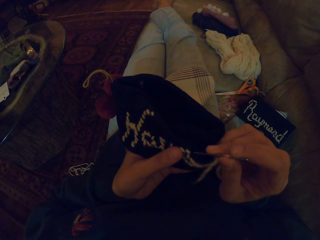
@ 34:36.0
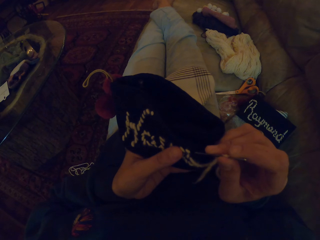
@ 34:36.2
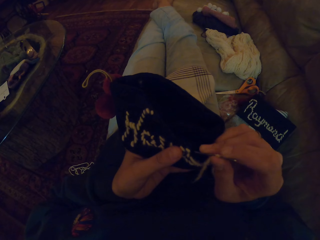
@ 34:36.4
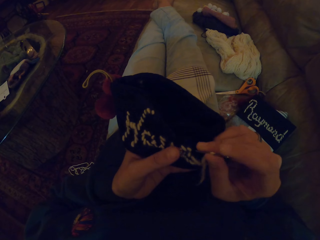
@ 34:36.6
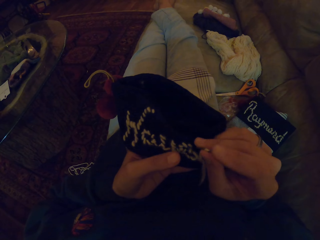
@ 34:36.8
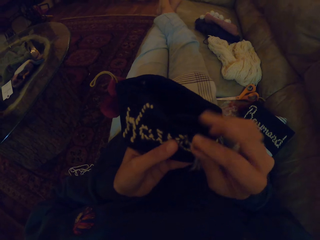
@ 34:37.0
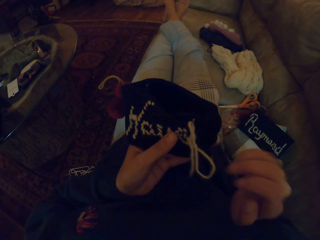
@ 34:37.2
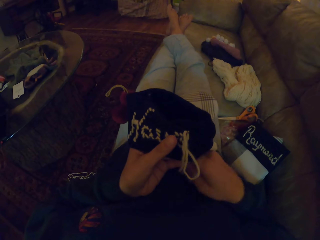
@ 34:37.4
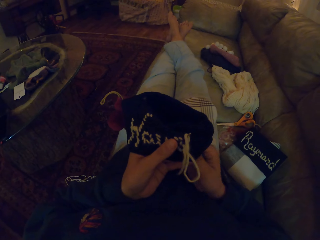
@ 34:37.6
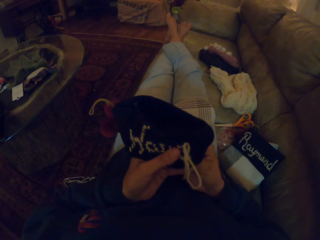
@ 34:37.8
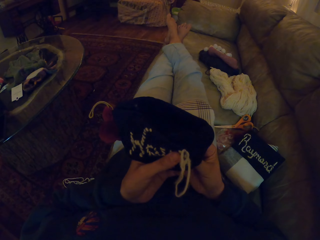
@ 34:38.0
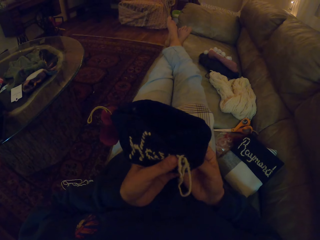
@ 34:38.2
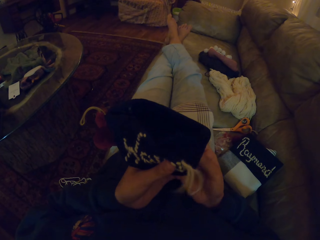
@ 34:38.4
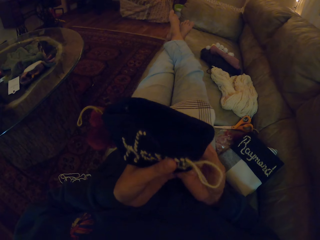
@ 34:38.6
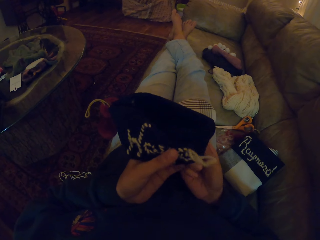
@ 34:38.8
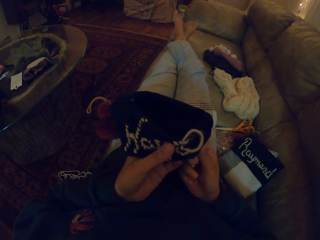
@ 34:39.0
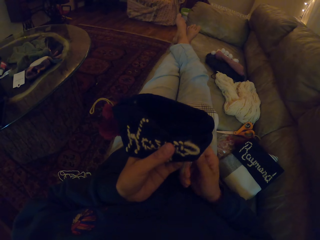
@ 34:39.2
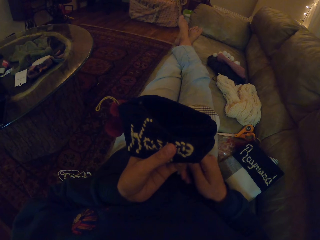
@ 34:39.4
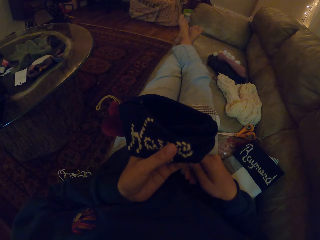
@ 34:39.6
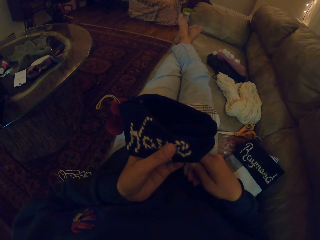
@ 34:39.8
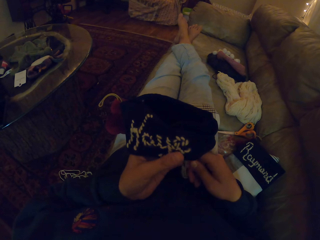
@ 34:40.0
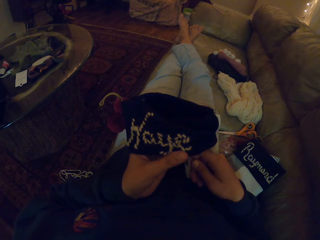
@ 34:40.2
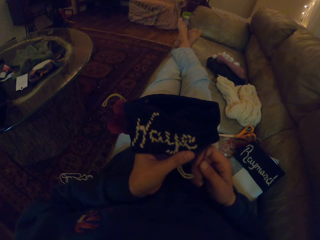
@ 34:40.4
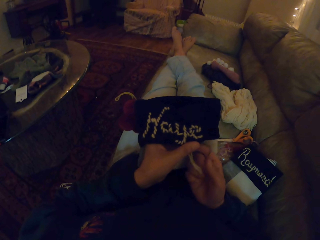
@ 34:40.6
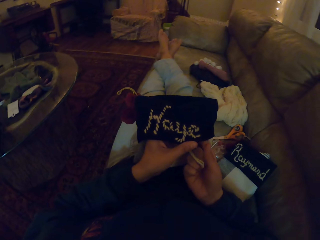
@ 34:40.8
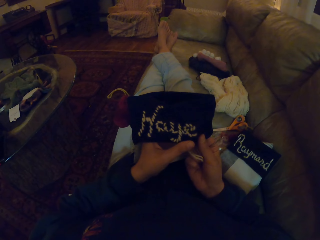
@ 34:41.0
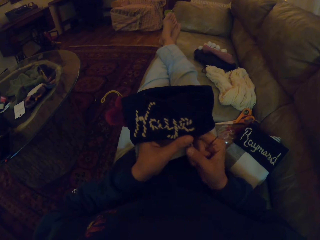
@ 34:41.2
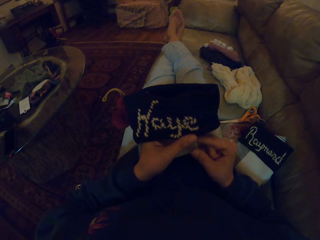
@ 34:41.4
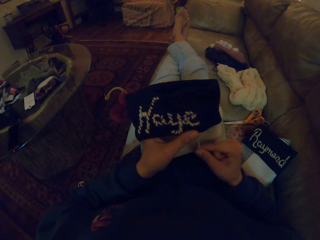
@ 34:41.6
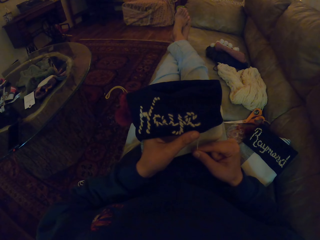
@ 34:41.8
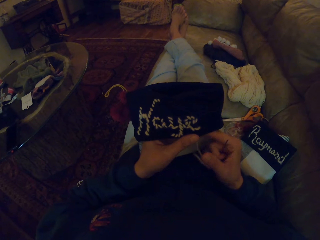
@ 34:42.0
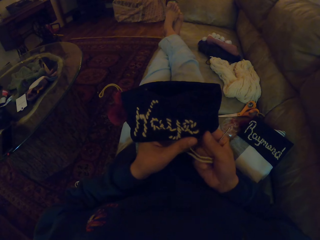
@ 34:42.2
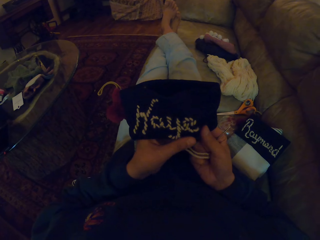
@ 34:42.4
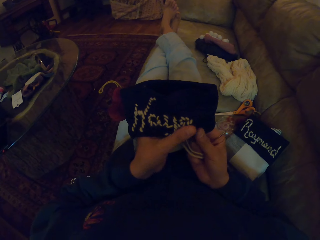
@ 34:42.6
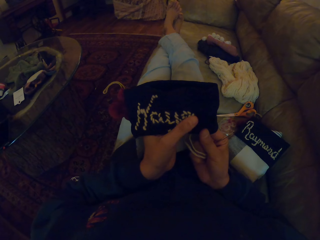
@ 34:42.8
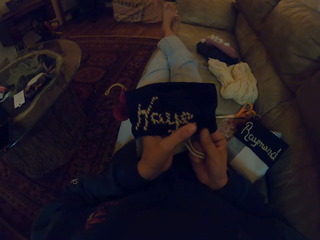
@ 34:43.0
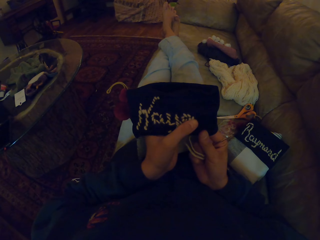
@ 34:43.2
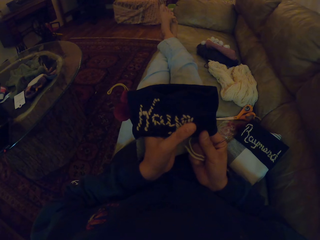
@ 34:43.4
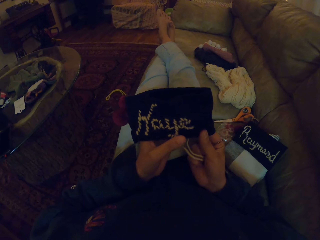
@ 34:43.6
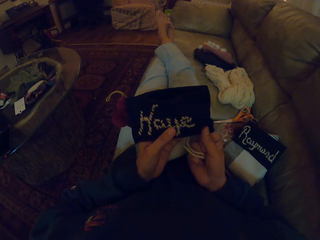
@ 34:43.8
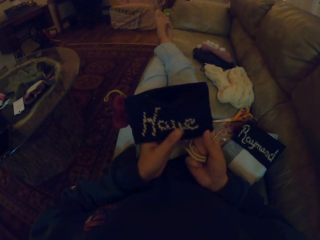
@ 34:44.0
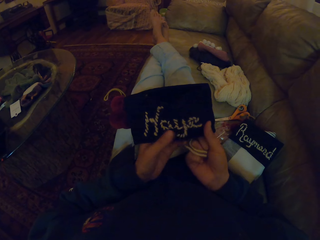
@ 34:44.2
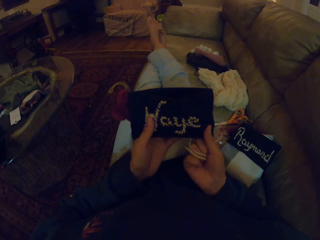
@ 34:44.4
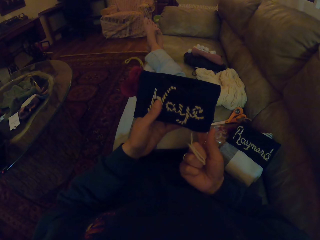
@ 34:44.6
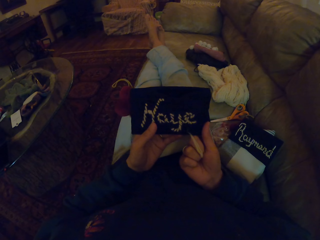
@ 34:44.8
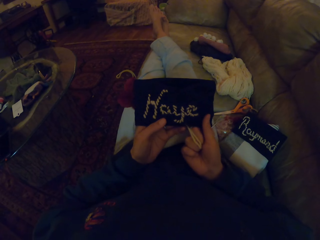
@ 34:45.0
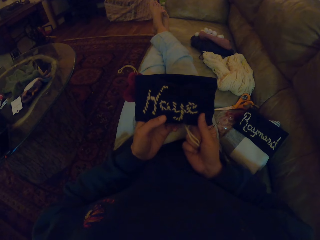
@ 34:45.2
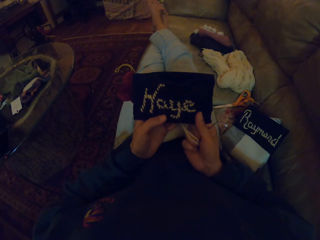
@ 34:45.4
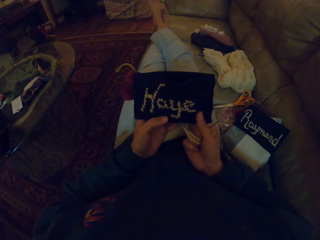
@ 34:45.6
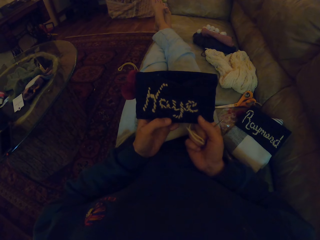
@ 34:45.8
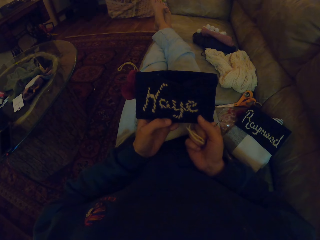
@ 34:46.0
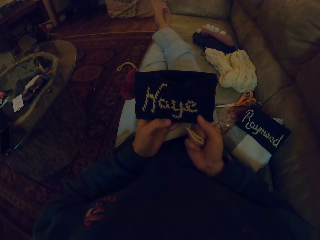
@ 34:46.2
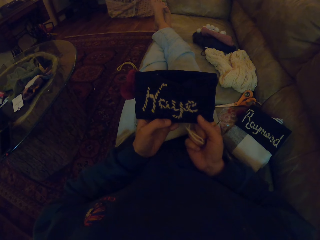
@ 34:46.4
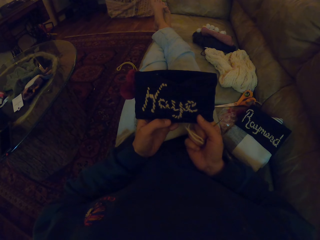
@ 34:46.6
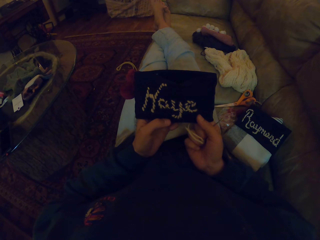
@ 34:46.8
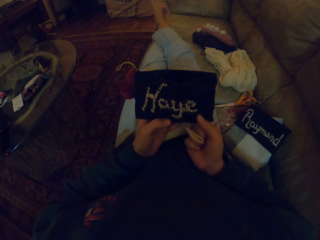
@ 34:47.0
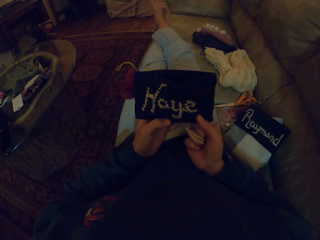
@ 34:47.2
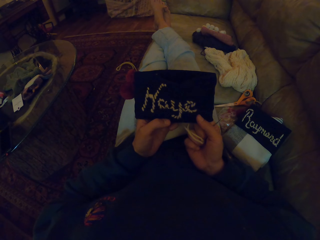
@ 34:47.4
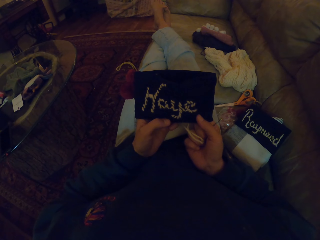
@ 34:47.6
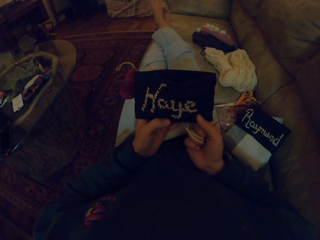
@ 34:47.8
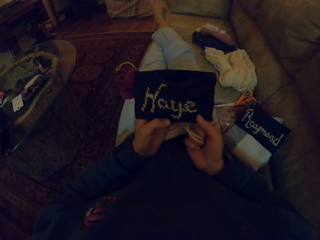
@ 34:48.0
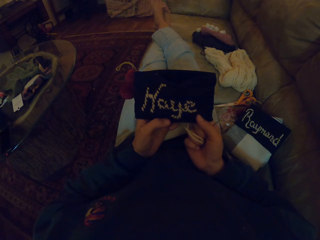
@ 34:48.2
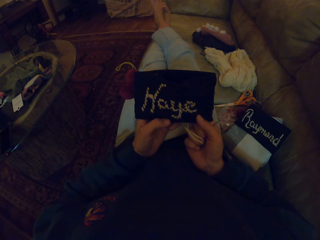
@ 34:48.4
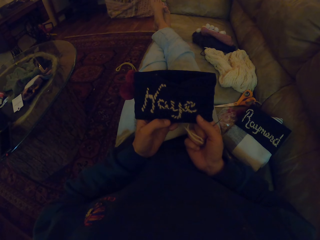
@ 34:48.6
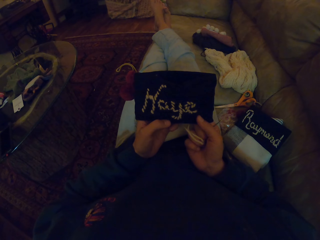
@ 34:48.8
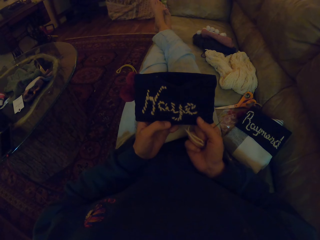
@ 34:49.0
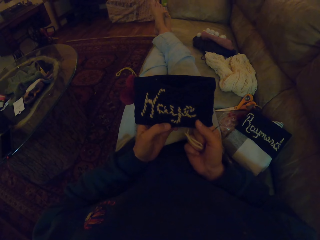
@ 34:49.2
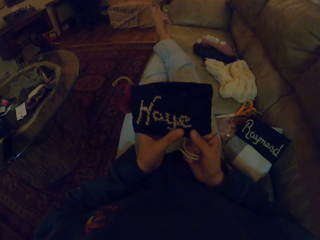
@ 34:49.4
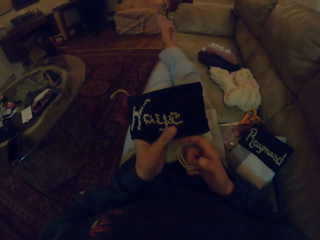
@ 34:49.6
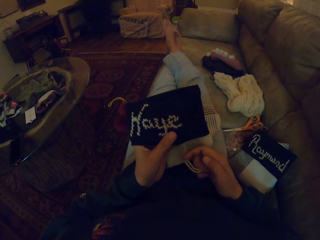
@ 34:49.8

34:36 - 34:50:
The camera wearer pulls the thread. They examine the piece of cloth.

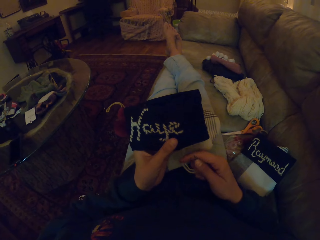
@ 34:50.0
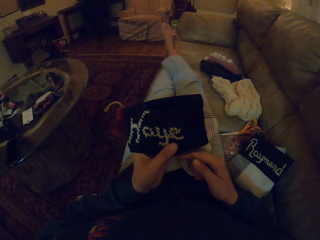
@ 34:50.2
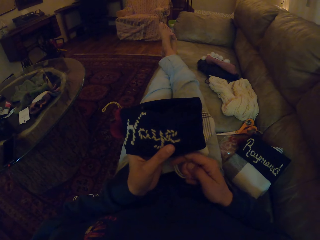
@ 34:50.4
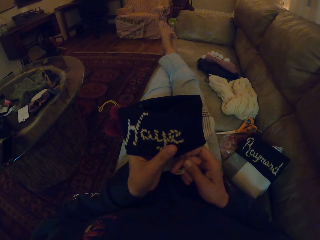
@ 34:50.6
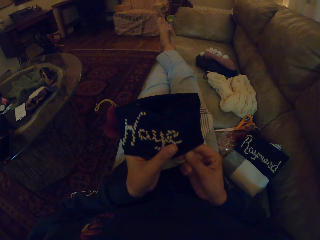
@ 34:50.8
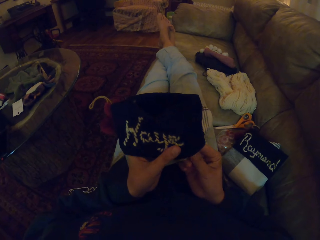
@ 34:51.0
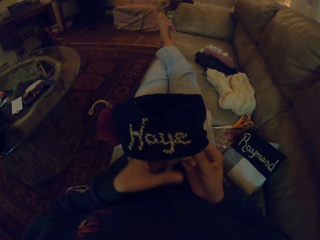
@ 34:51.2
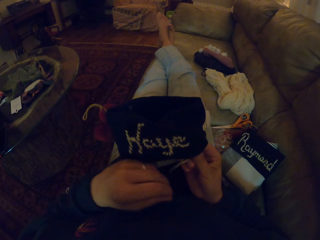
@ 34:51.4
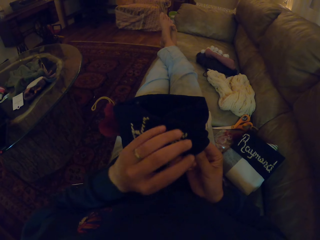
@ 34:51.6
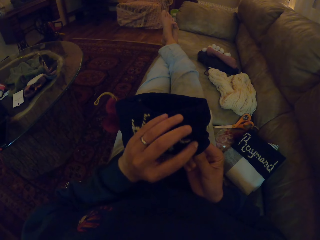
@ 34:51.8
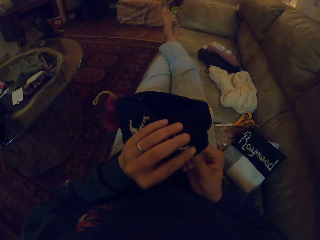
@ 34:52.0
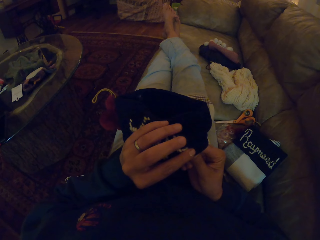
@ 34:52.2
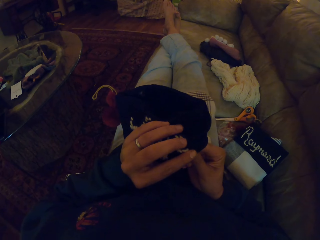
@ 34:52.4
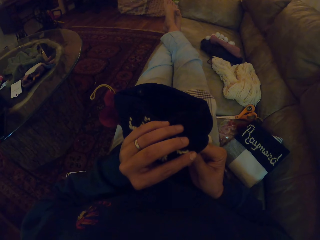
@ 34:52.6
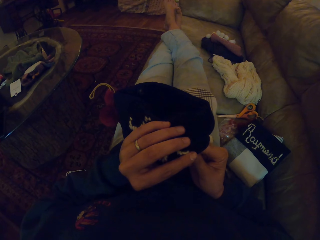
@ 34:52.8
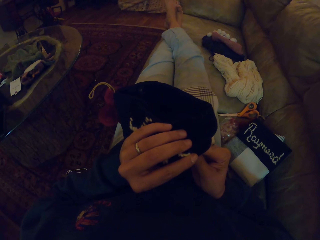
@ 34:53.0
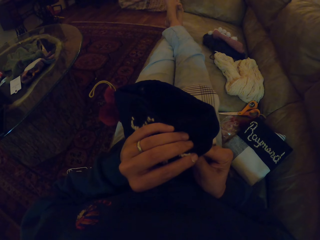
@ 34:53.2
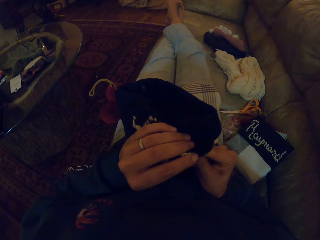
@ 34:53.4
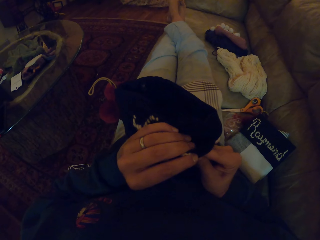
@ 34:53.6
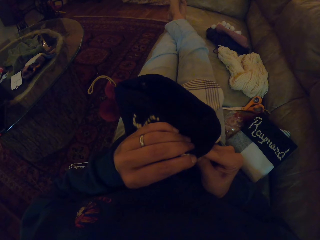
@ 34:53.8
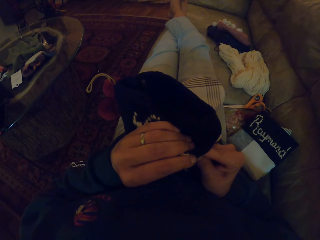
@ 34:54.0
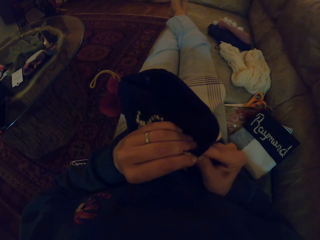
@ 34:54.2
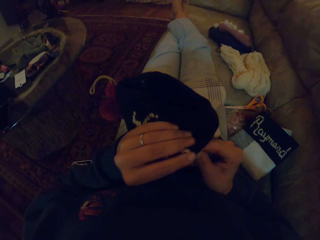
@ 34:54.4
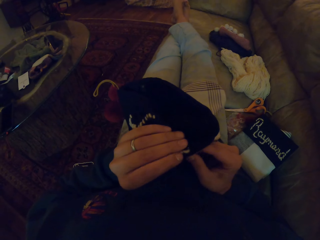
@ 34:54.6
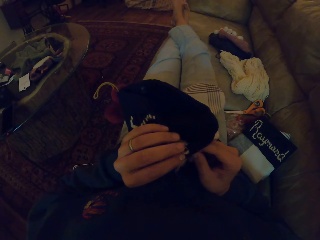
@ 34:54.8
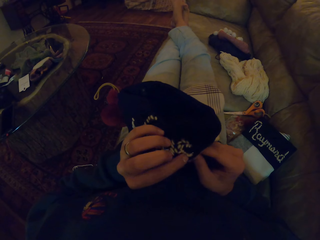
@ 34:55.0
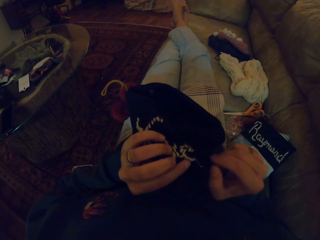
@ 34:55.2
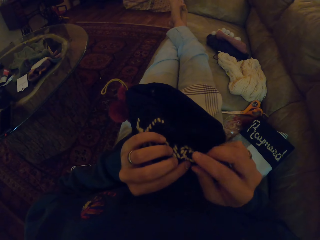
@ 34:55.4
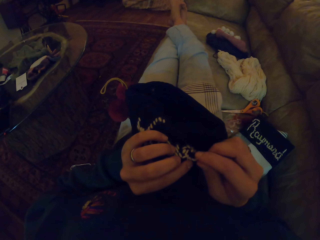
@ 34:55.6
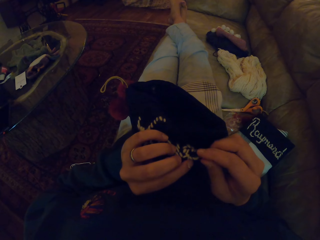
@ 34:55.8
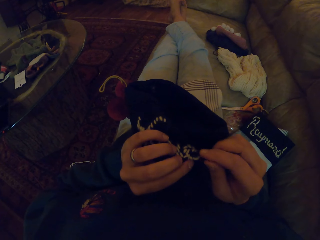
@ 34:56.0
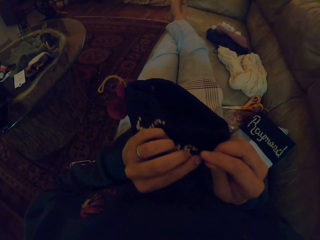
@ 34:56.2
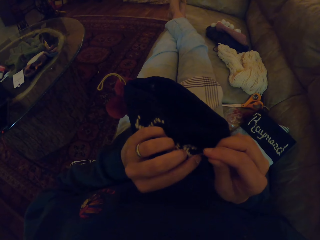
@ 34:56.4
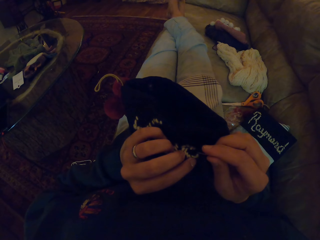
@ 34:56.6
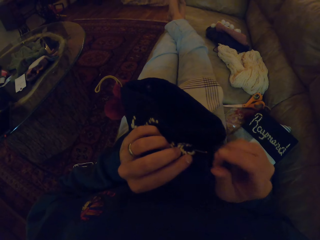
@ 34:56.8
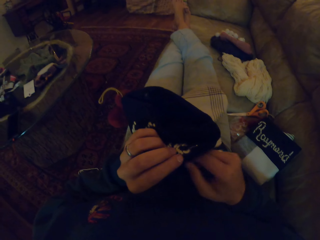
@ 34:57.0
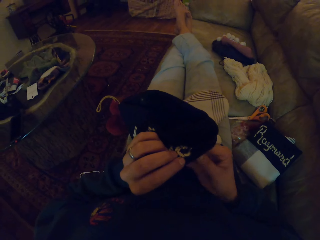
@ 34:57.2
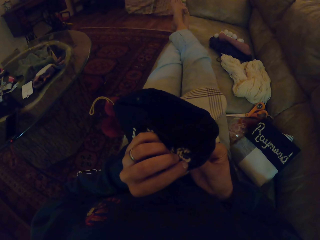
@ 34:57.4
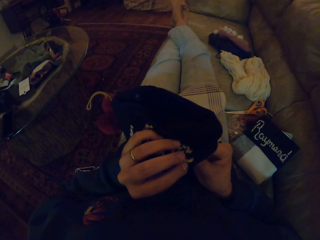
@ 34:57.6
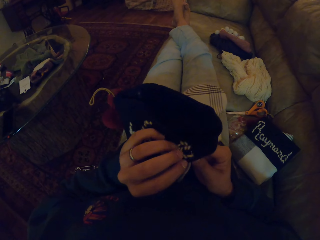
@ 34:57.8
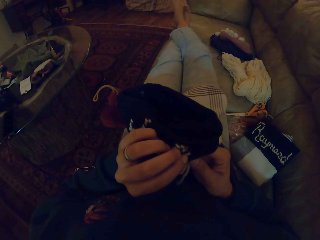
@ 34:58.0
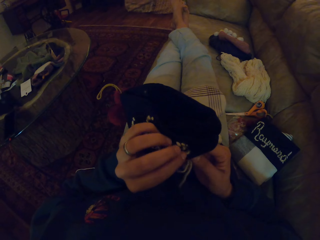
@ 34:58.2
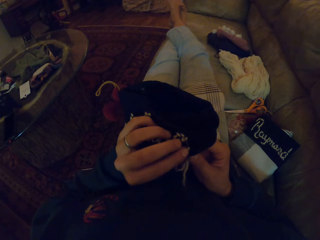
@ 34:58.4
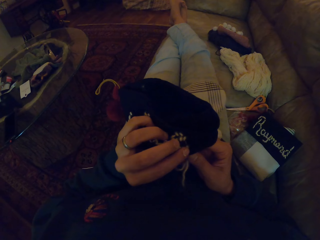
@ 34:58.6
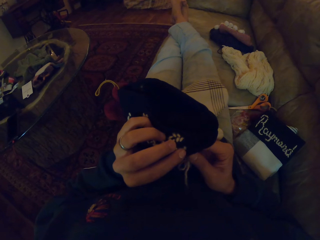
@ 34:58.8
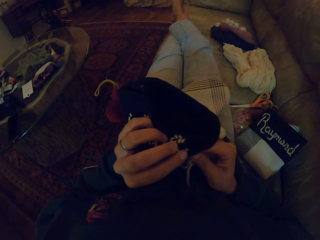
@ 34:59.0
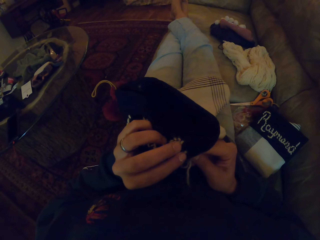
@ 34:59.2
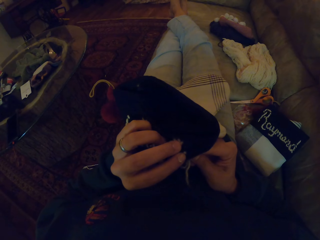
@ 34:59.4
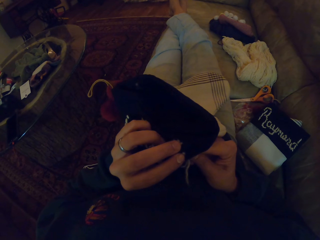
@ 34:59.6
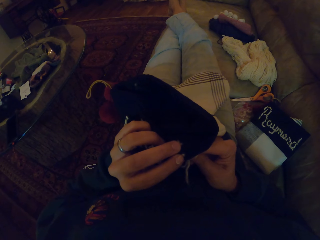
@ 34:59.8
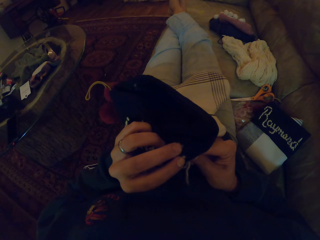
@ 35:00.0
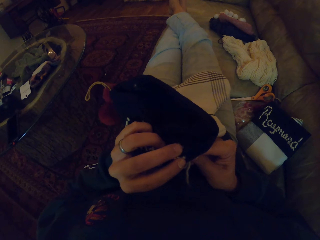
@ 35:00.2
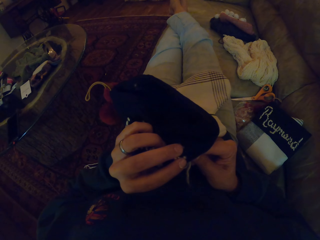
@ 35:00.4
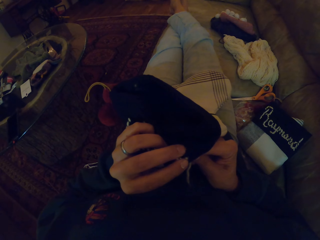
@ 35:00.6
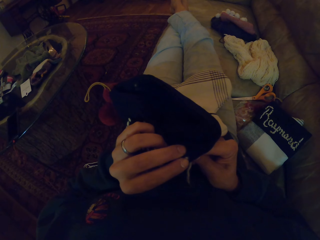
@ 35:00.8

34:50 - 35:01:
The camera wearer sews a piece of cloth with a needle.
